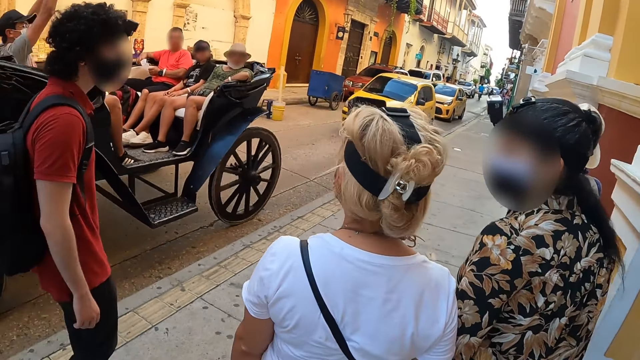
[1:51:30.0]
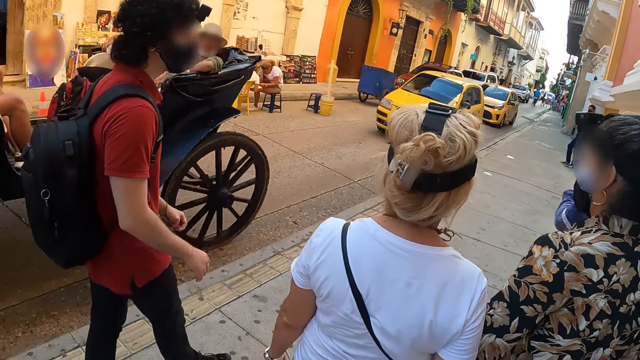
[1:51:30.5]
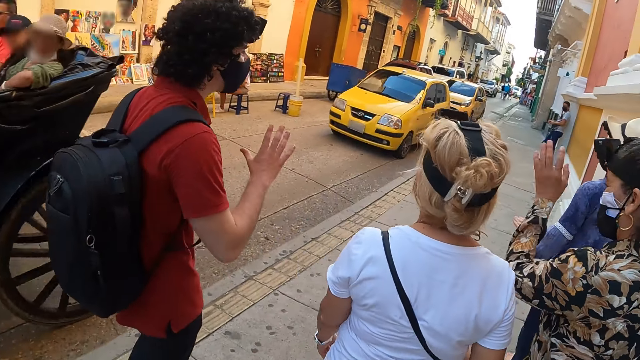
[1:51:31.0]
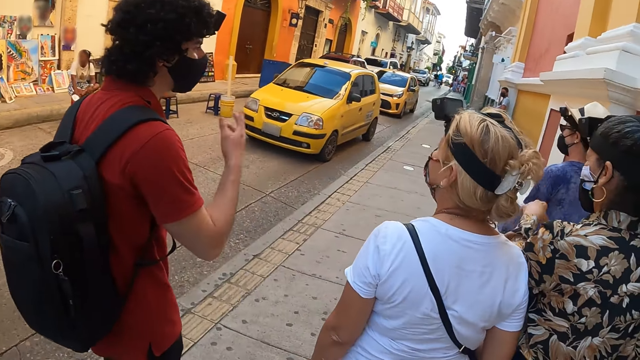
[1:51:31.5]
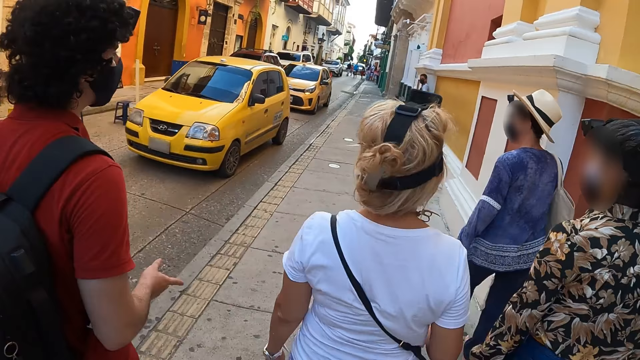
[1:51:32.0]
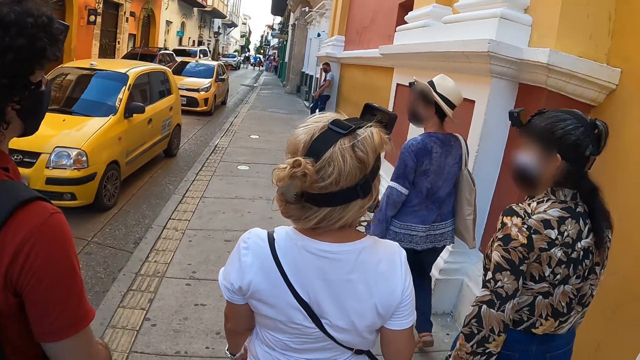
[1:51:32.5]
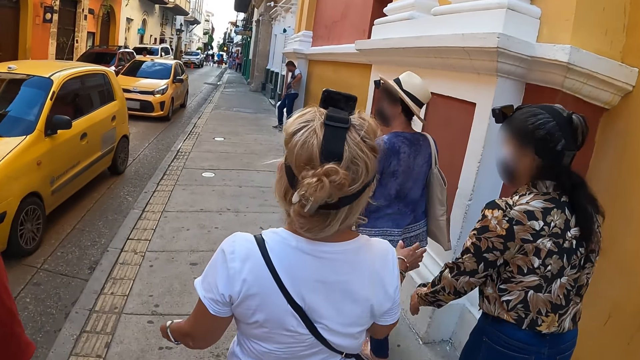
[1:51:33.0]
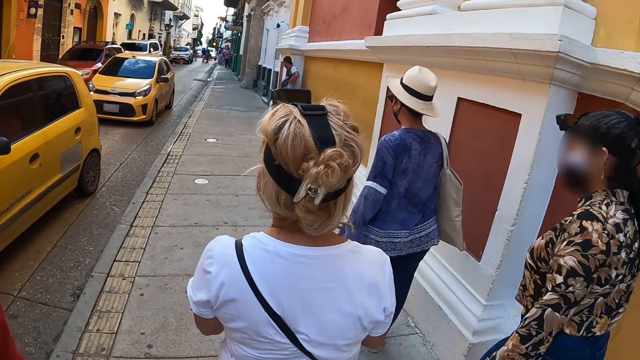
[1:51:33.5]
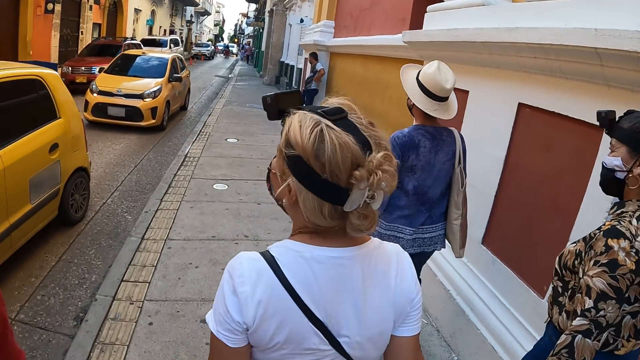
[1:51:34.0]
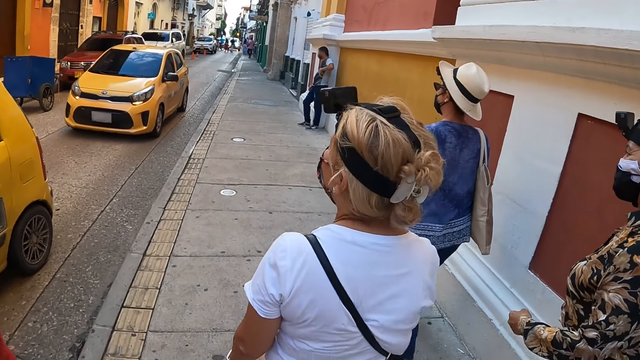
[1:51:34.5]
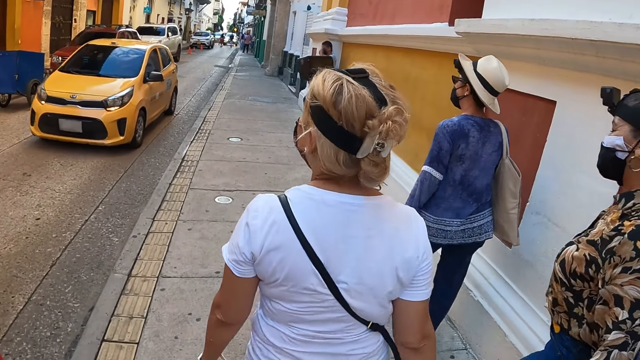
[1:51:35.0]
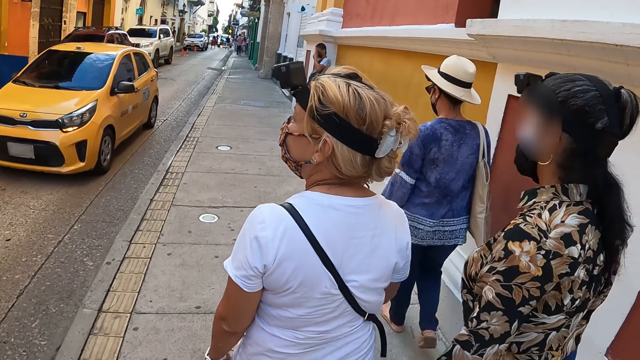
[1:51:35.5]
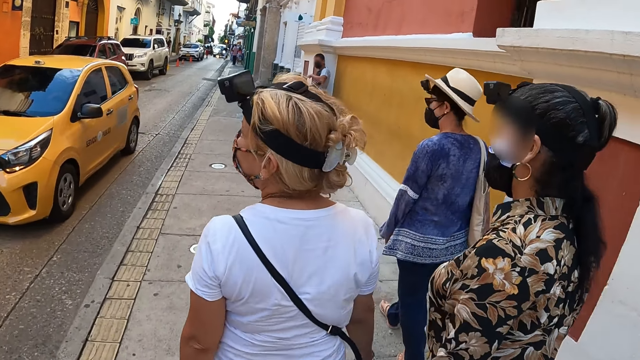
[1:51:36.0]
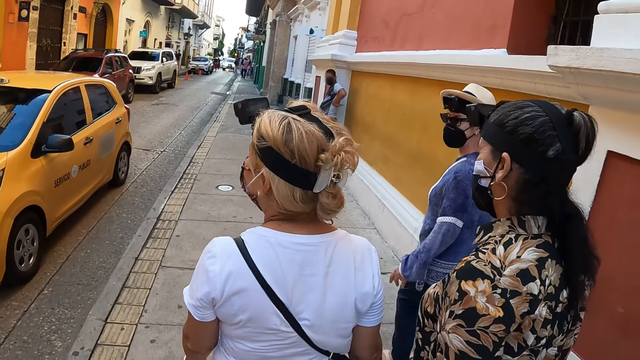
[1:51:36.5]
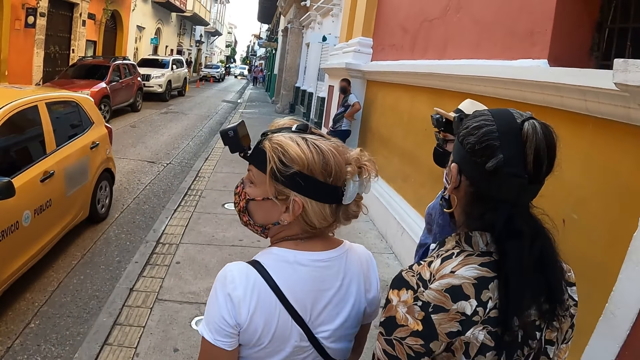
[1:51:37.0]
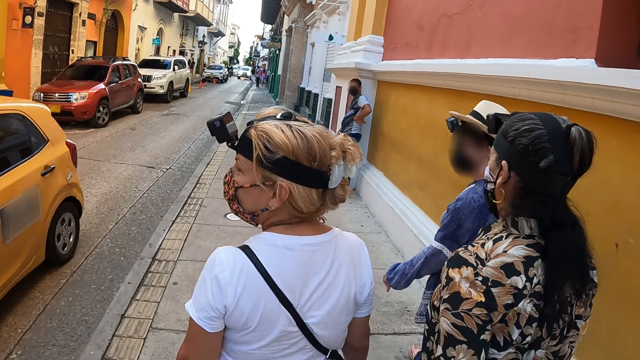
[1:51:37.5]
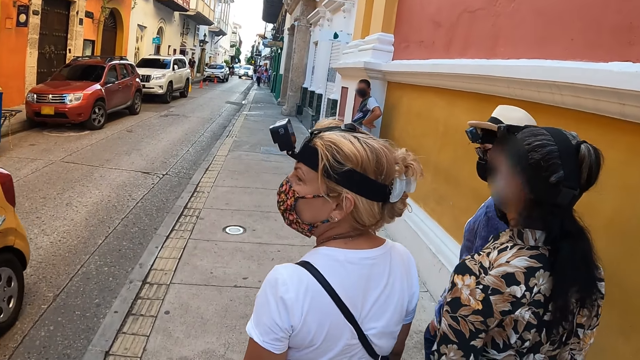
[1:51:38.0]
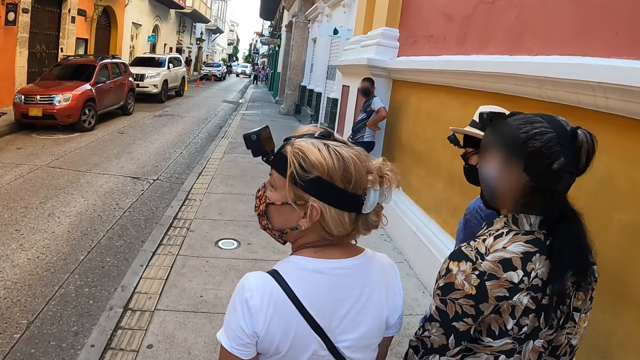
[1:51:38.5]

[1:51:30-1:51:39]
A person gestures with his hands. Another person claps her hands. The camera wearer walks along the road.

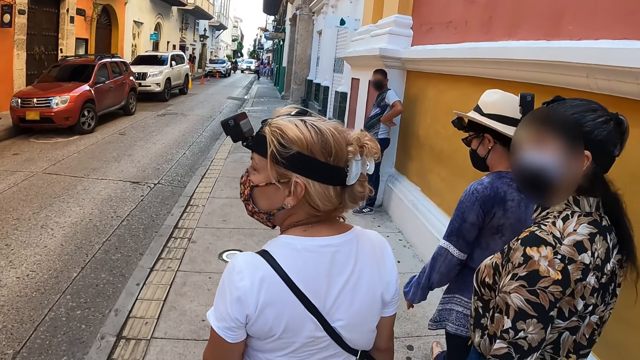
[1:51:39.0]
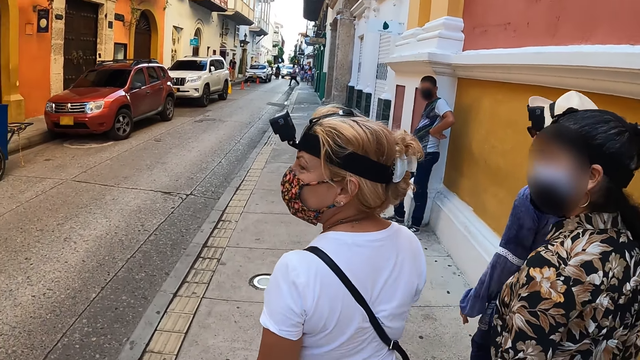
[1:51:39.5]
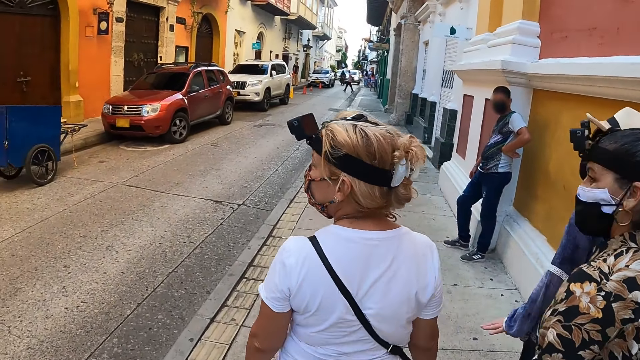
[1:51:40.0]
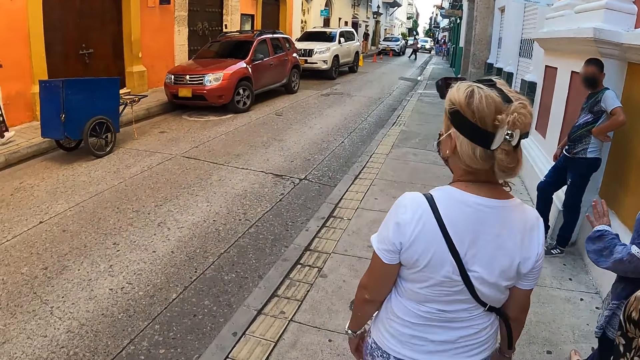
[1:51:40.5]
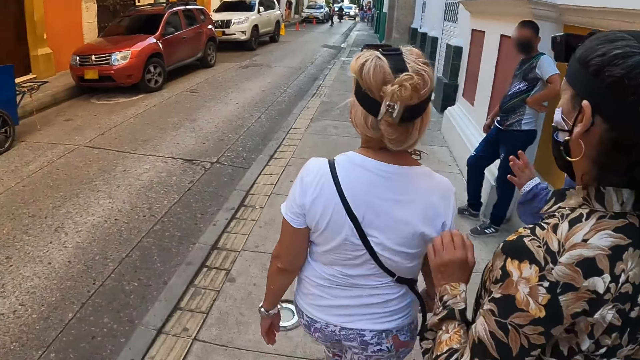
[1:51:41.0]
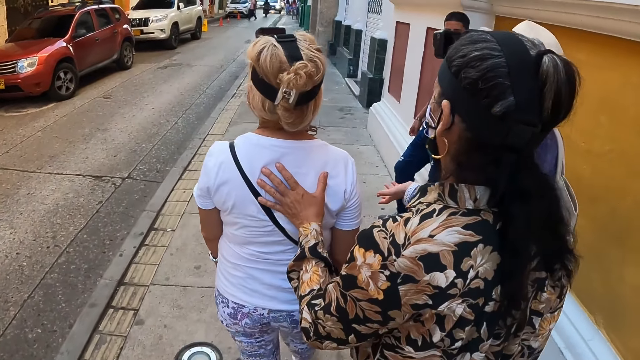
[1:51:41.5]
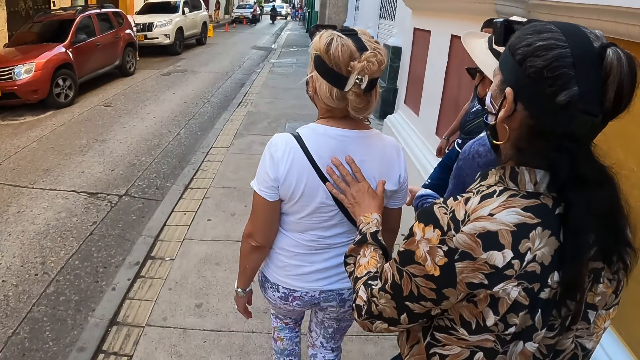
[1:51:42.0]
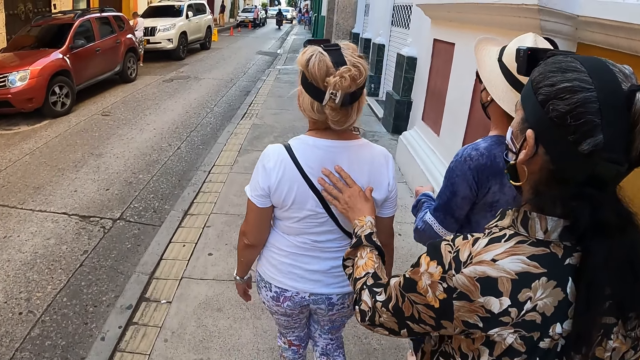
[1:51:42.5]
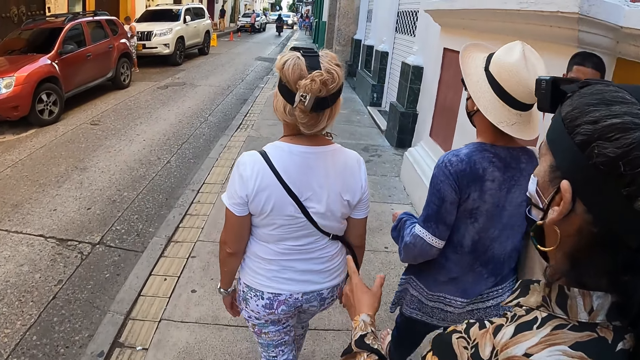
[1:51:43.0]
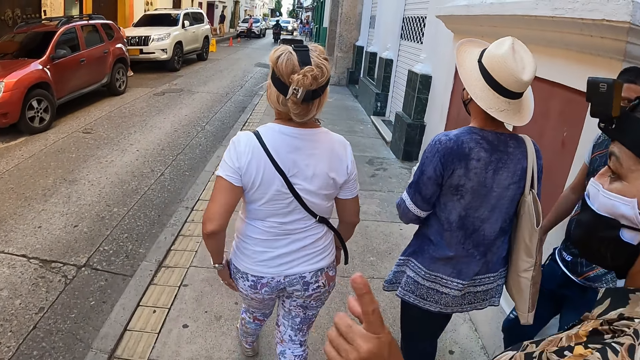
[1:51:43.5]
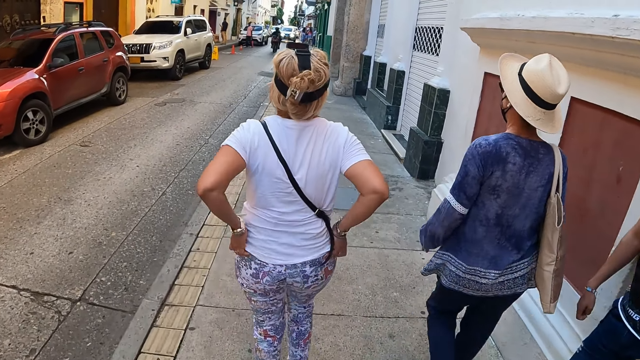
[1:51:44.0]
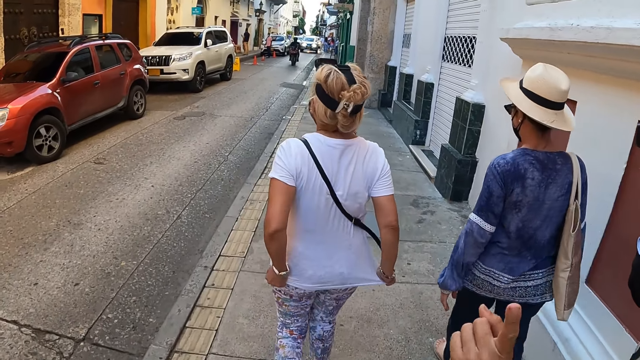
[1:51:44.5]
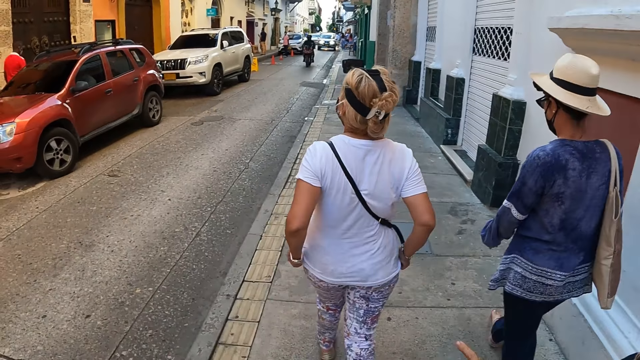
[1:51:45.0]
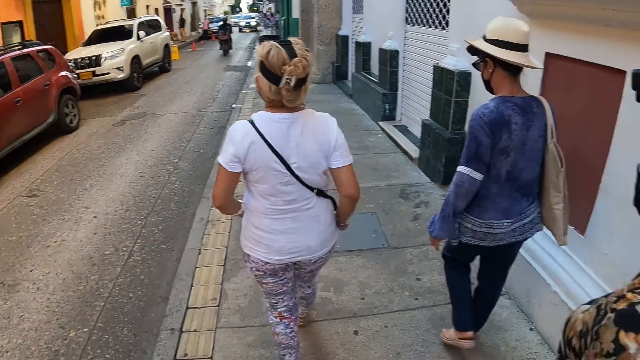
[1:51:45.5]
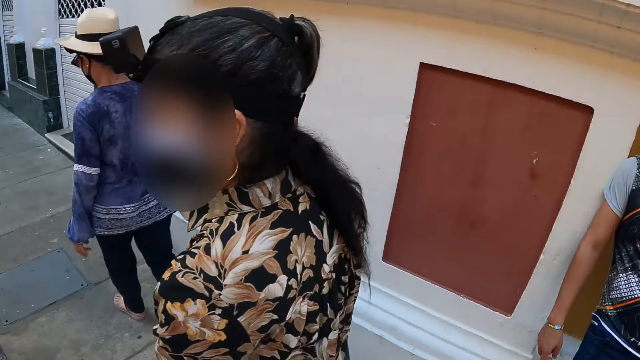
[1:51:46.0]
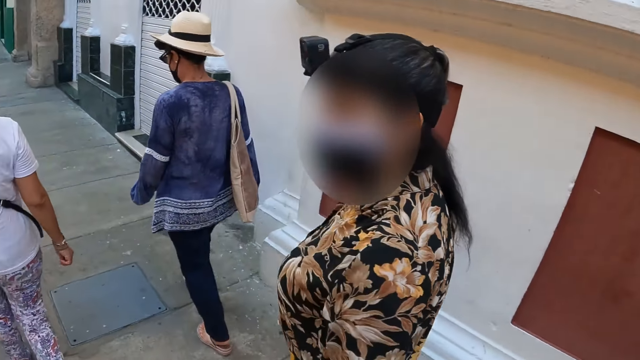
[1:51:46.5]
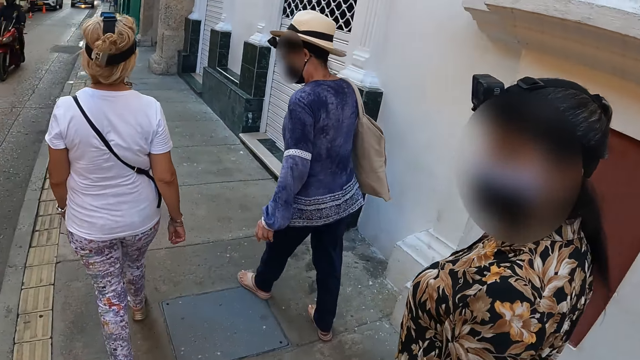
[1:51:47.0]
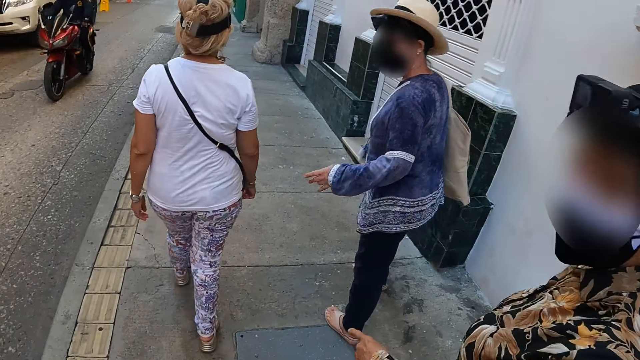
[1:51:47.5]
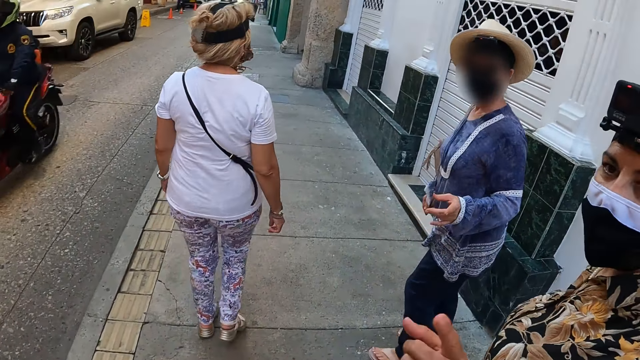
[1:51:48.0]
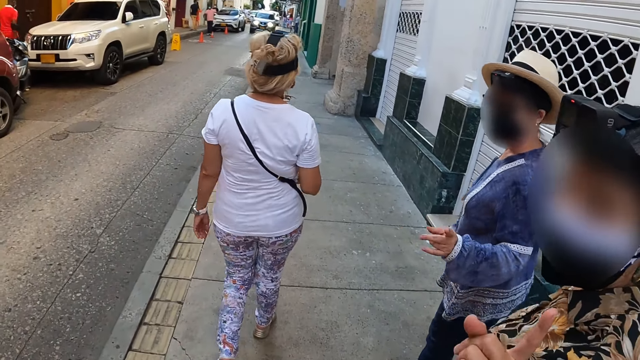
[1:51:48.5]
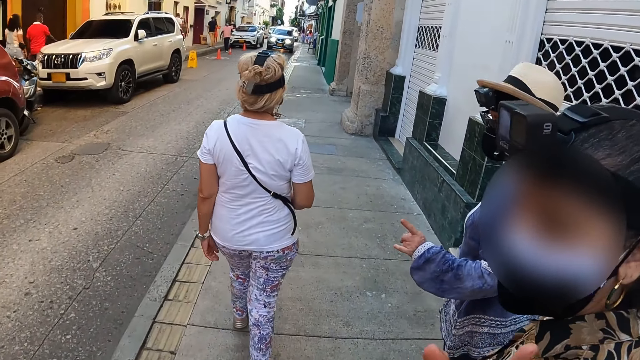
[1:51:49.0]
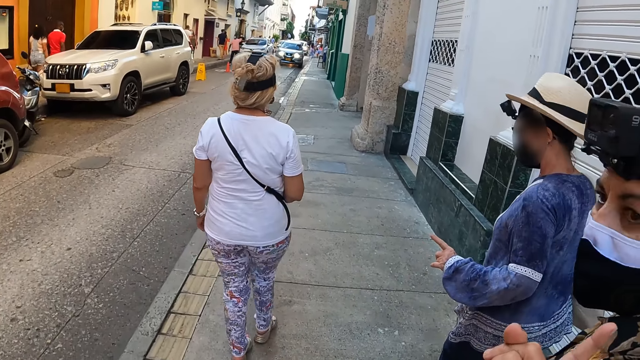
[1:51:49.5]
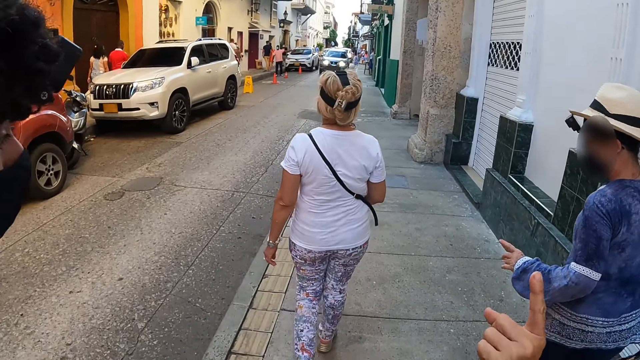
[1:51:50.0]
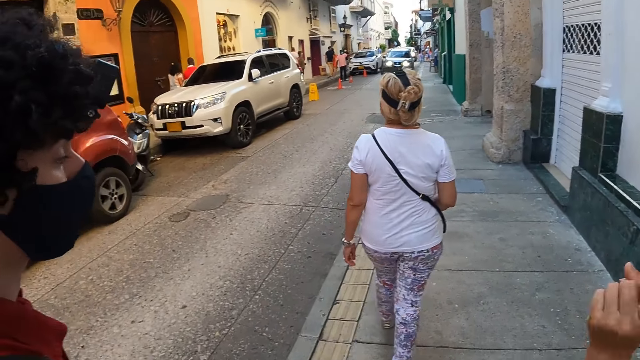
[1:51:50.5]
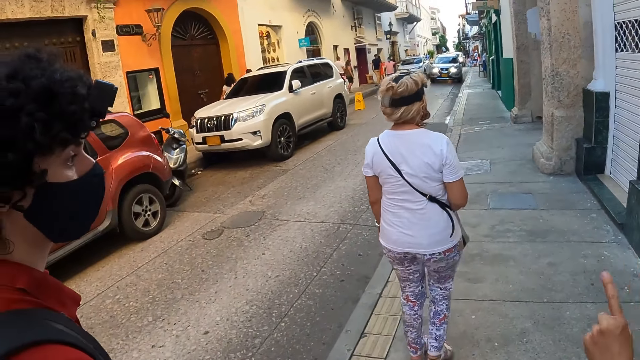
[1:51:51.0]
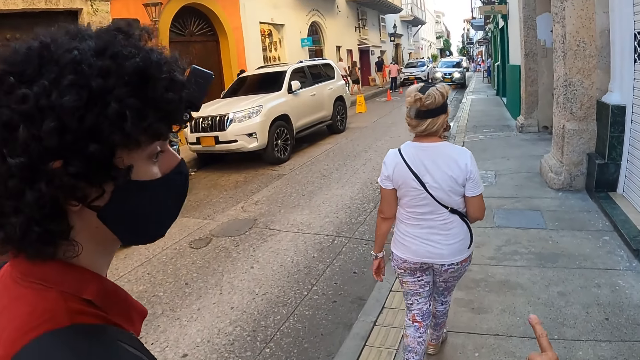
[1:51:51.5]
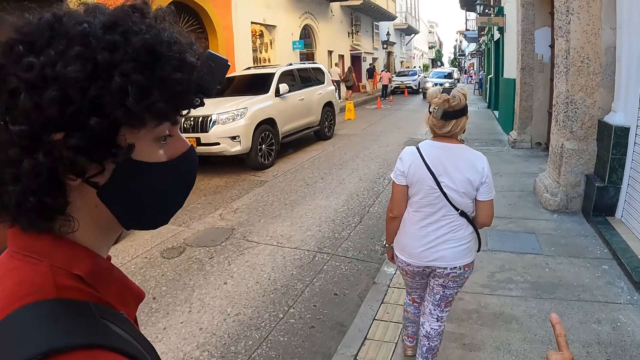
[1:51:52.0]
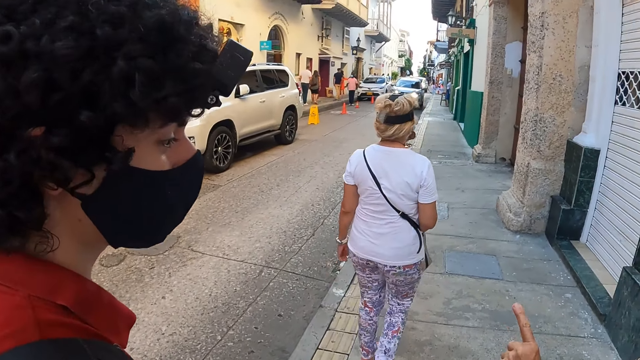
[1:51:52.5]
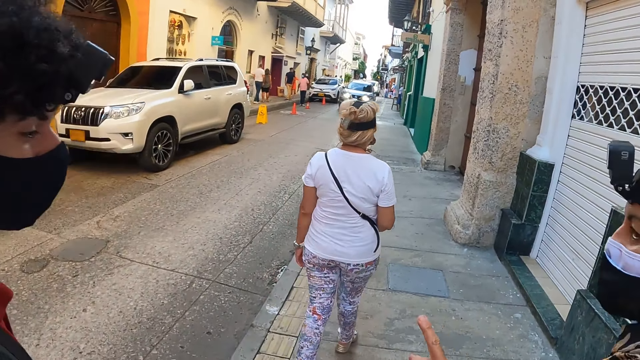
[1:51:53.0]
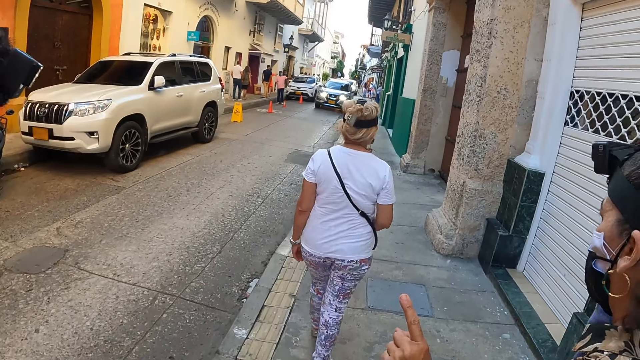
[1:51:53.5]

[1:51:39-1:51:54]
A person holds the back of another person. The first person gestures with her hand. The other person adjusts her top with both hands. The camera wearer looks around. A third person turns and gestures with her hand. The first person gestures with her hand.
